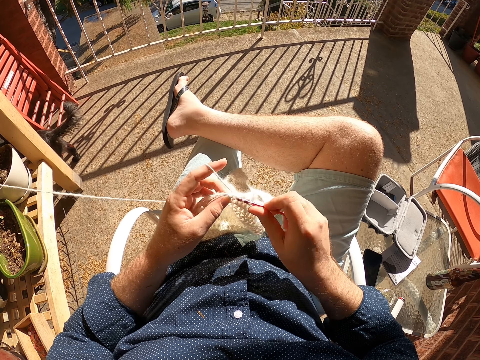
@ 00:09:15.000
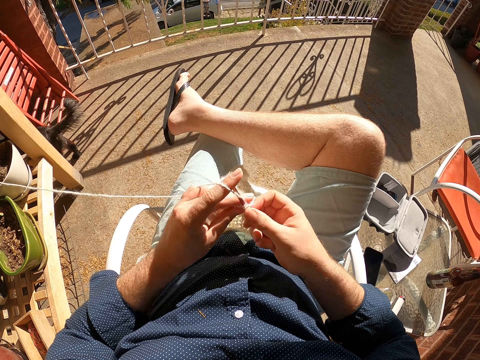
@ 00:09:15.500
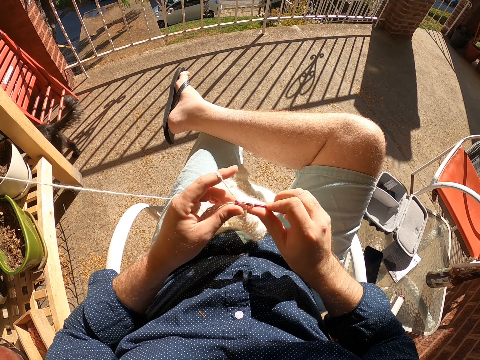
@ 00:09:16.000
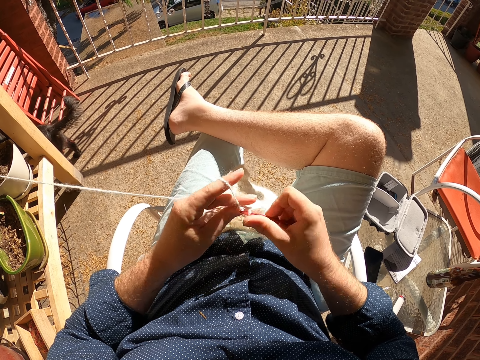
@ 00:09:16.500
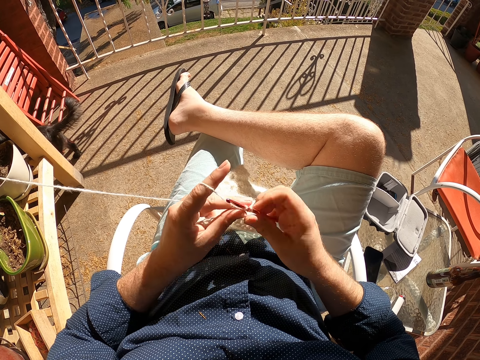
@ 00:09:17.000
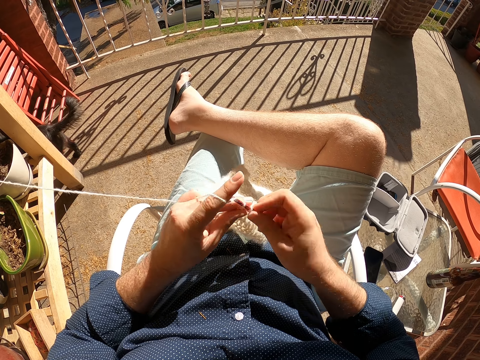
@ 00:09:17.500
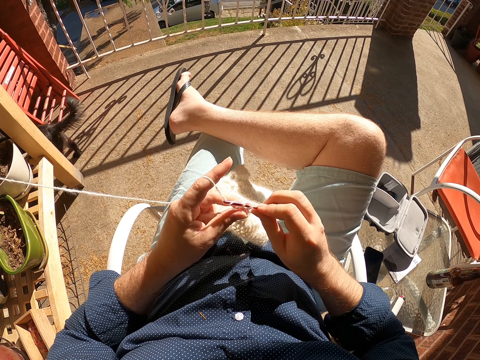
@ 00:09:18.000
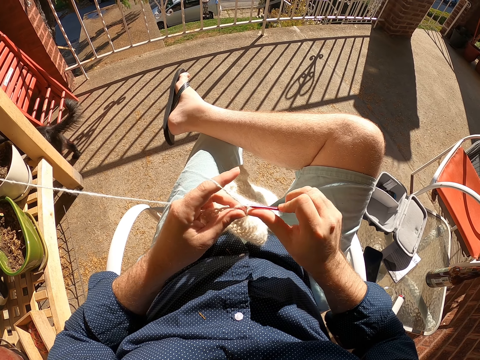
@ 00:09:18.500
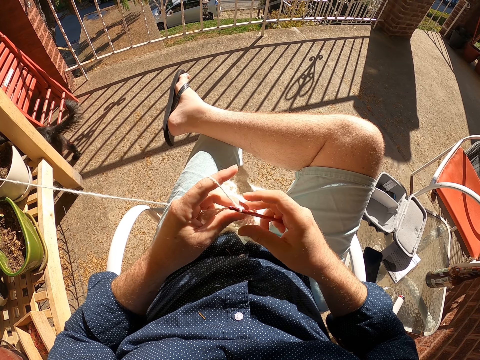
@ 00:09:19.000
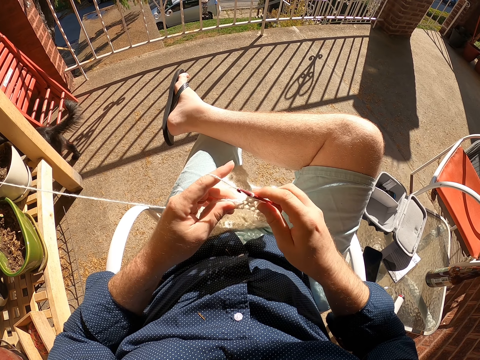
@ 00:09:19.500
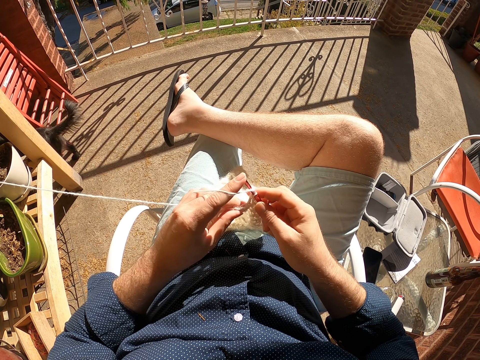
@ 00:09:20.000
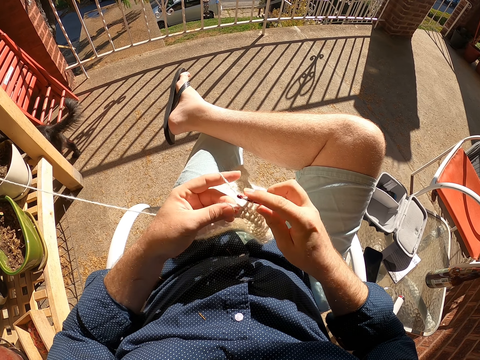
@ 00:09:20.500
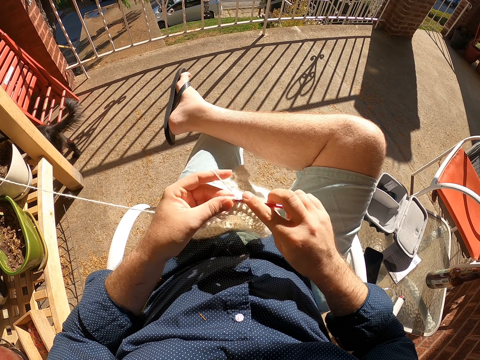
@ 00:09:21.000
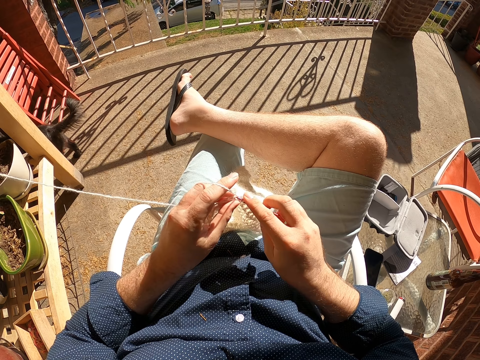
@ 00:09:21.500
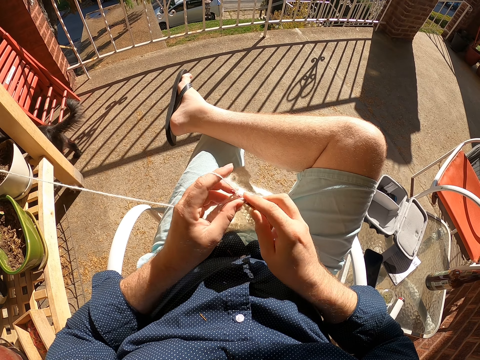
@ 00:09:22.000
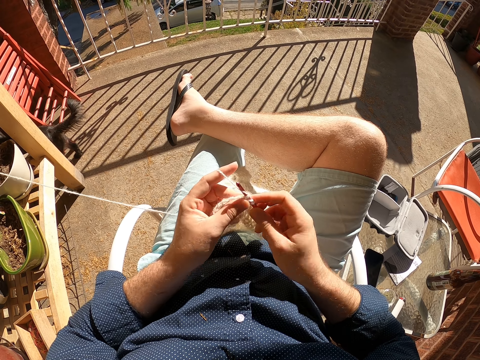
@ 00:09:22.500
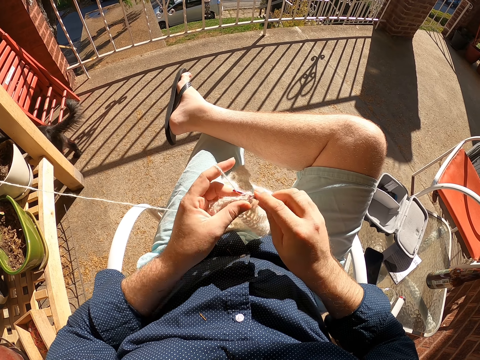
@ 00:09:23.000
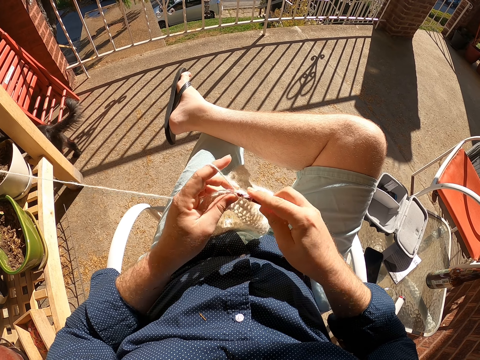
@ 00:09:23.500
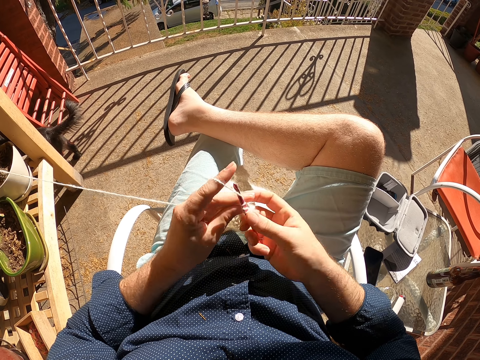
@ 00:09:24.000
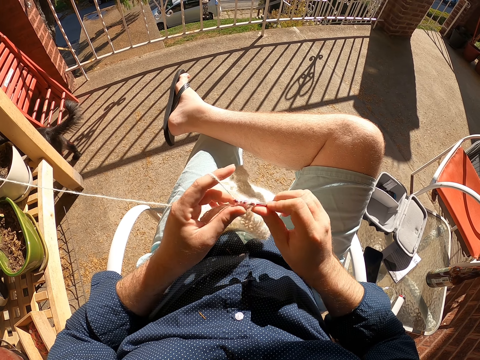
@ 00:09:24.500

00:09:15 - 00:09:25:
The camera wearer knits using a knitting thread and a knitting needle. A red car drives past the camera wearer.

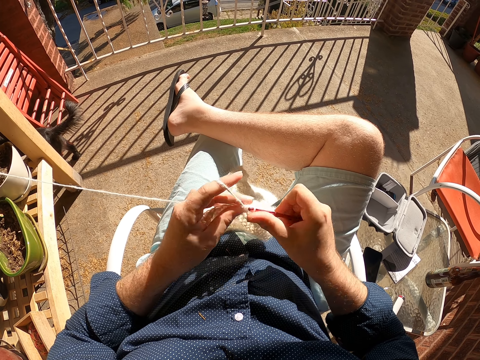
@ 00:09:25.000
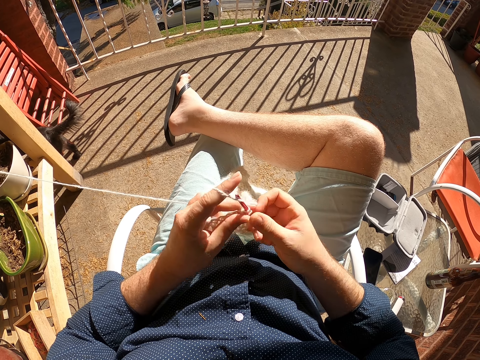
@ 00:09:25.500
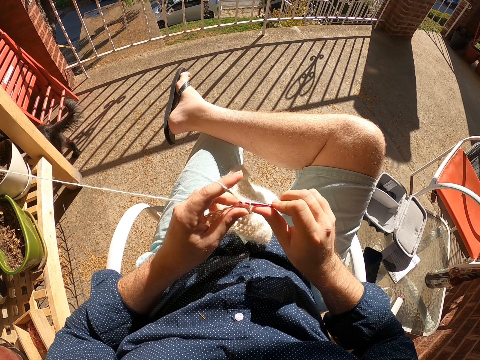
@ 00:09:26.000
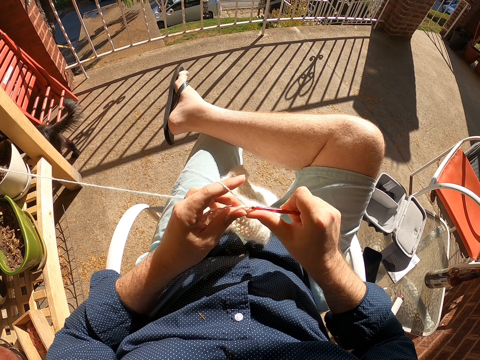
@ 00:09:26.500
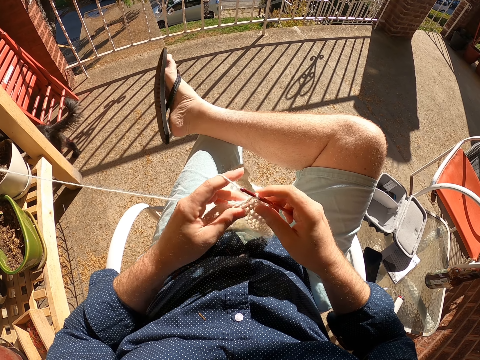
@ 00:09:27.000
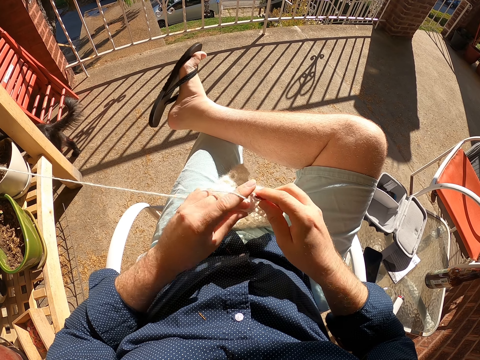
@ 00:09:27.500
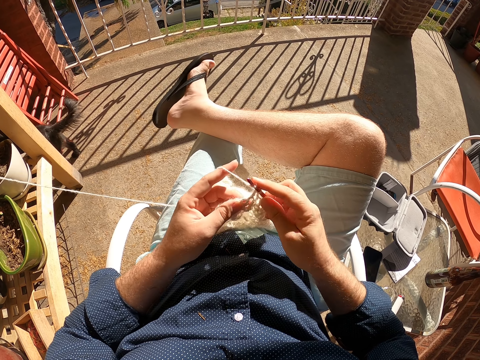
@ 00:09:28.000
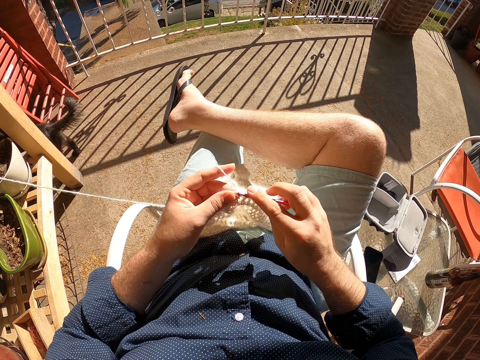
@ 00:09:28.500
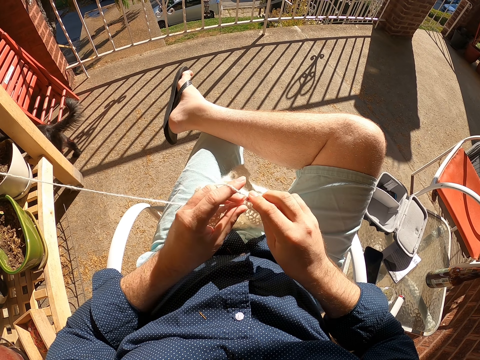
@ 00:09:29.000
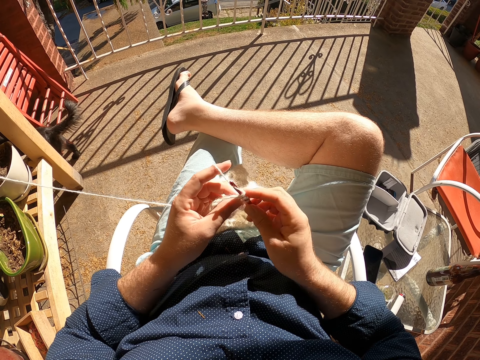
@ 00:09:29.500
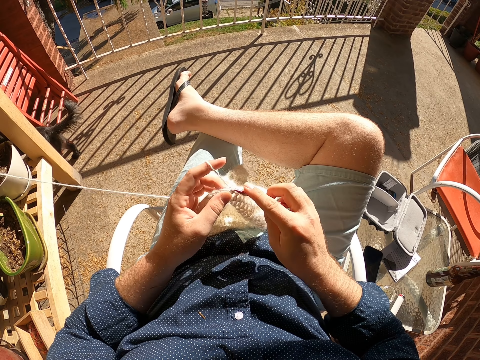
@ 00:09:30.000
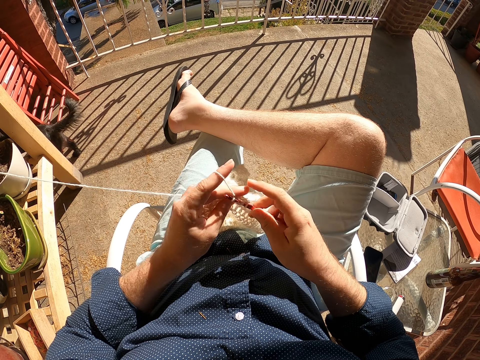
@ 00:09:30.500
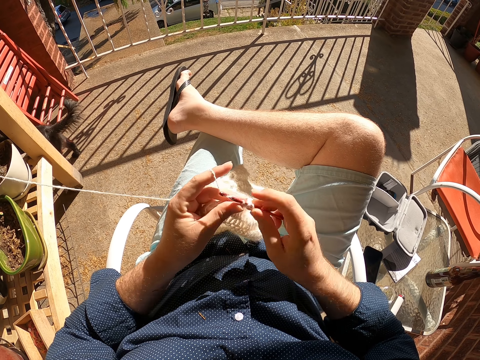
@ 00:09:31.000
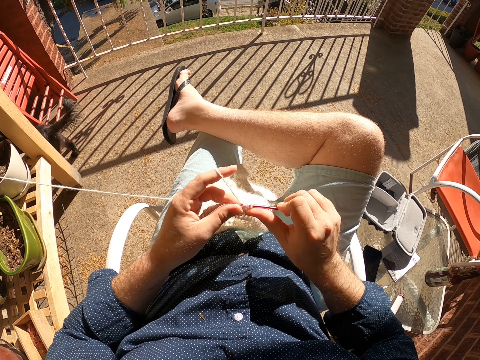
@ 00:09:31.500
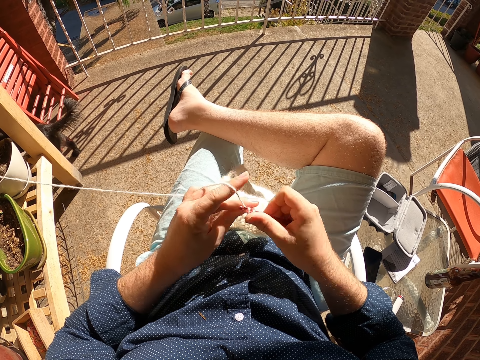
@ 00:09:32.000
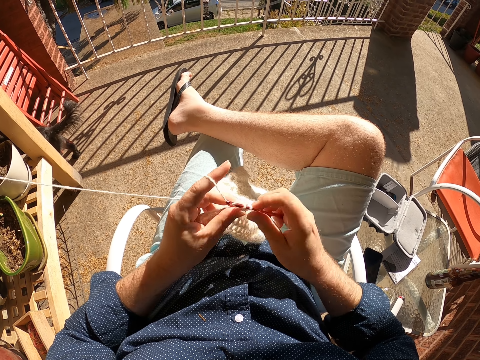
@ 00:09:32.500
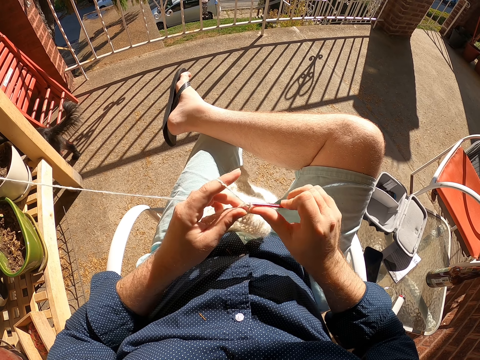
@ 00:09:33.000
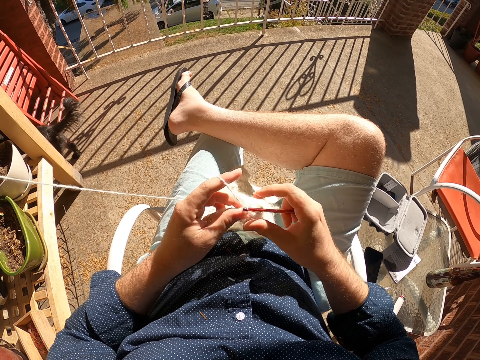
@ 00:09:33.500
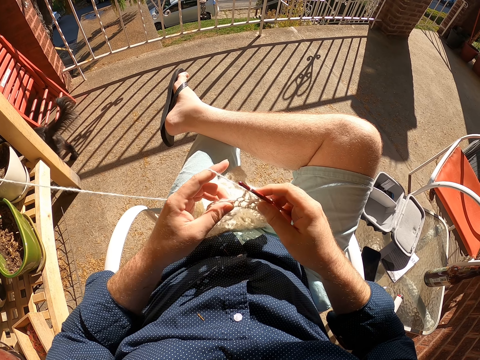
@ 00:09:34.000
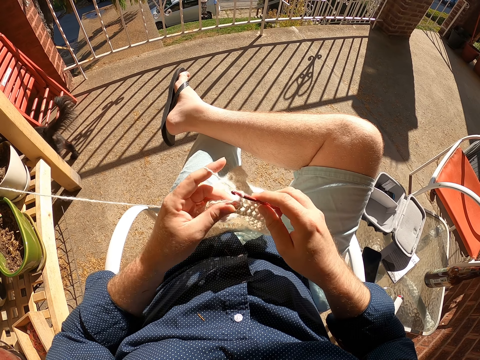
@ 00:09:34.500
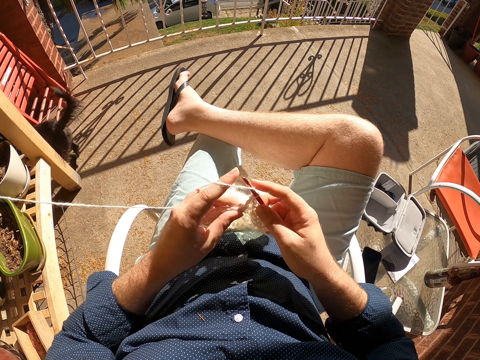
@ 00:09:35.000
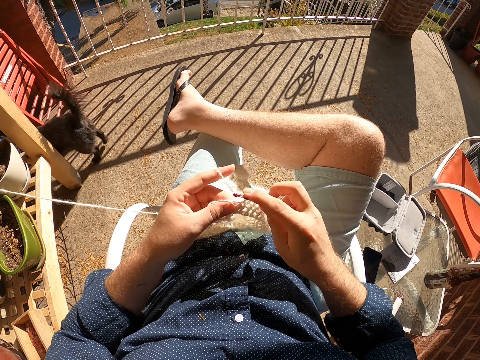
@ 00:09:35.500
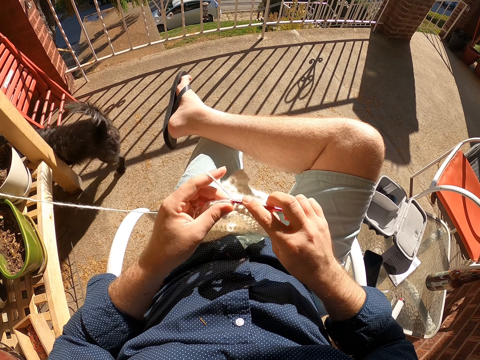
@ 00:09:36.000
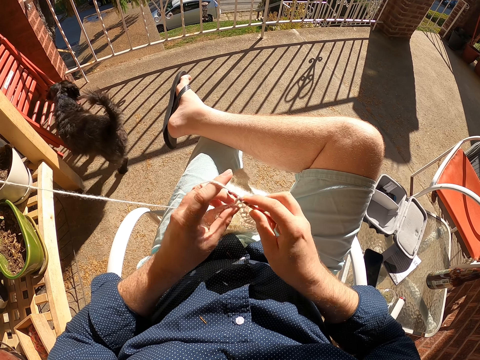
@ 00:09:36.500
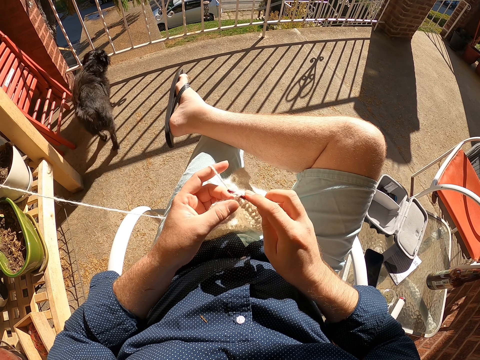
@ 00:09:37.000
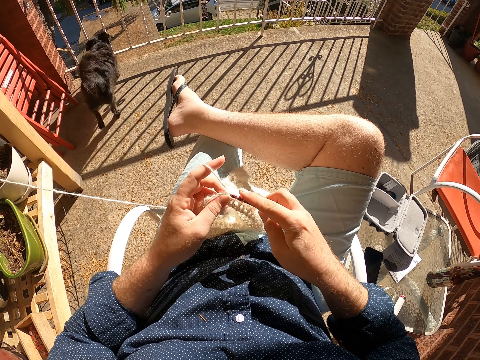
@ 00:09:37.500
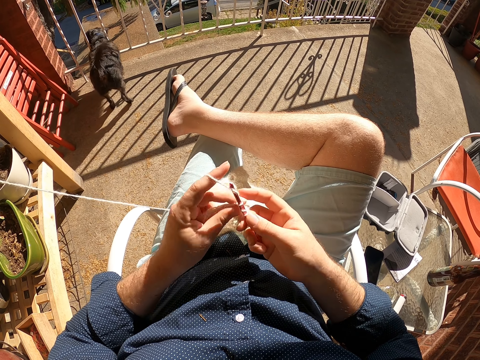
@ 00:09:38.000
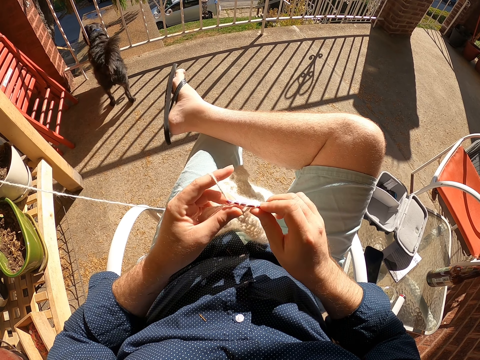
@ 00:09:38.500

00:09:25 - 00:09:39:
The camera wearer moves round his leg. A silver car drives past the camera wearer. A white car drives past the camera wearer. The camera wearer stretches a knitting thread. He knits using the knitting thread and a knitting needle.
